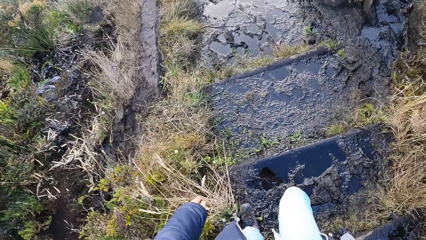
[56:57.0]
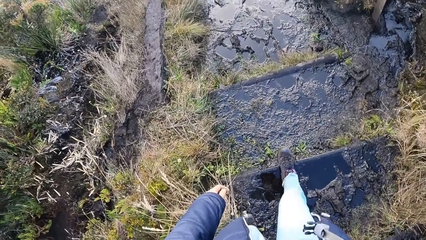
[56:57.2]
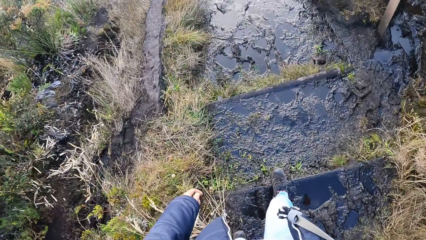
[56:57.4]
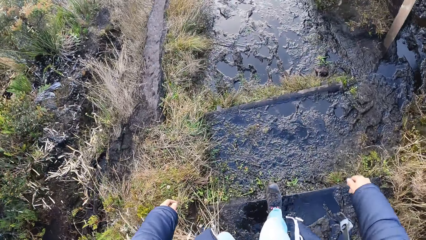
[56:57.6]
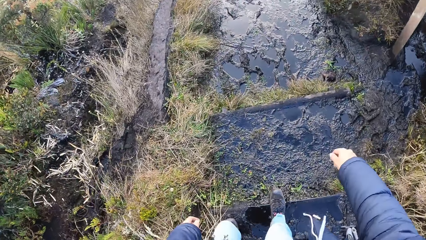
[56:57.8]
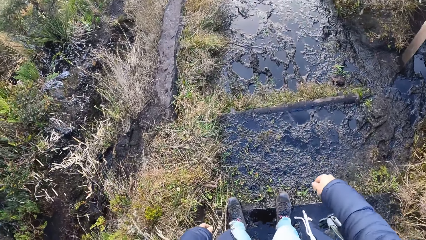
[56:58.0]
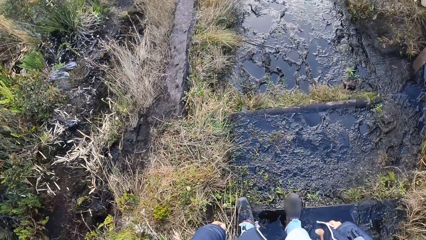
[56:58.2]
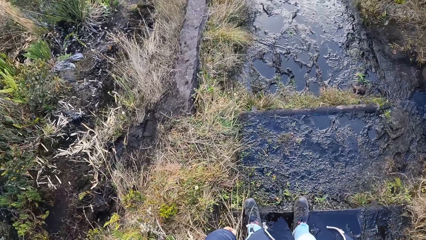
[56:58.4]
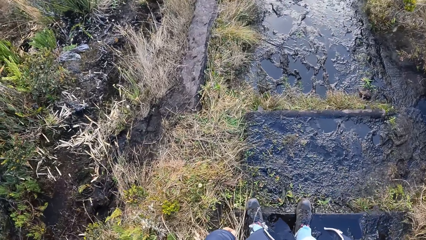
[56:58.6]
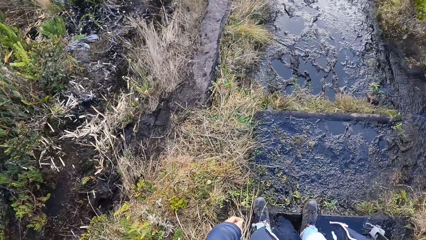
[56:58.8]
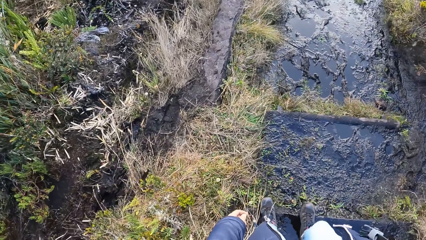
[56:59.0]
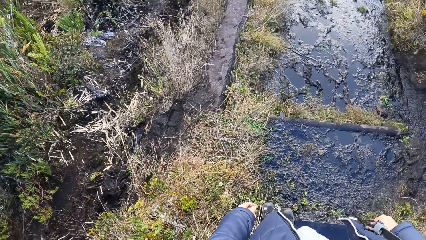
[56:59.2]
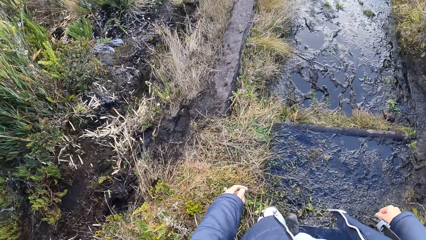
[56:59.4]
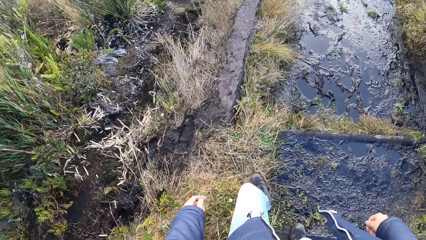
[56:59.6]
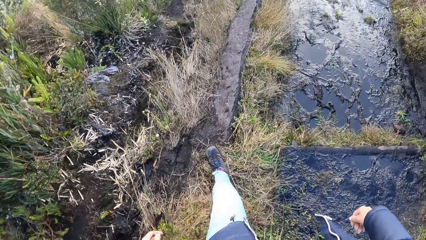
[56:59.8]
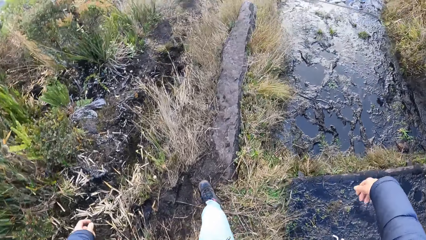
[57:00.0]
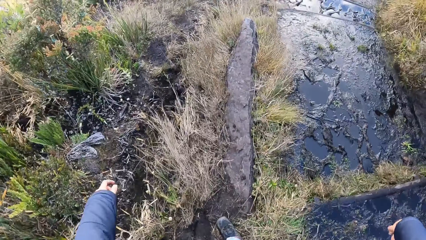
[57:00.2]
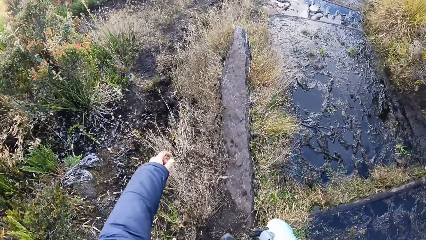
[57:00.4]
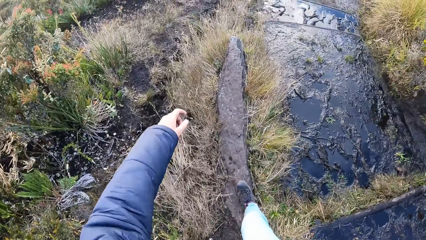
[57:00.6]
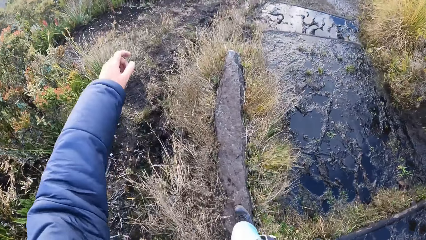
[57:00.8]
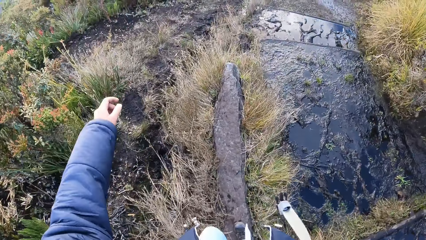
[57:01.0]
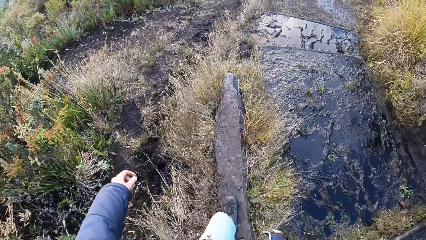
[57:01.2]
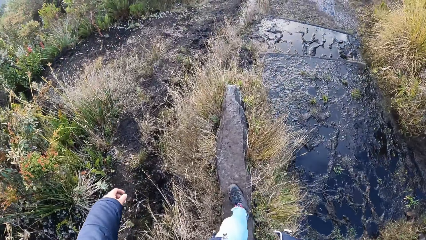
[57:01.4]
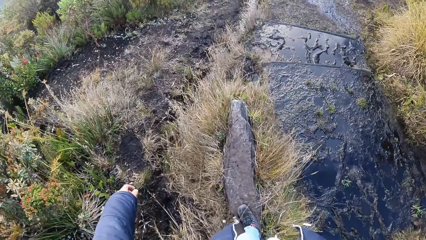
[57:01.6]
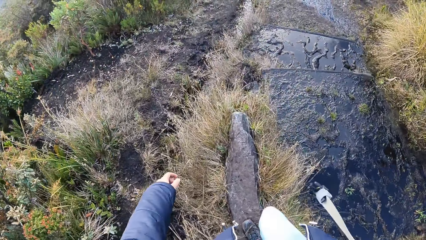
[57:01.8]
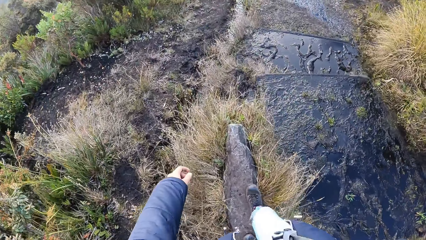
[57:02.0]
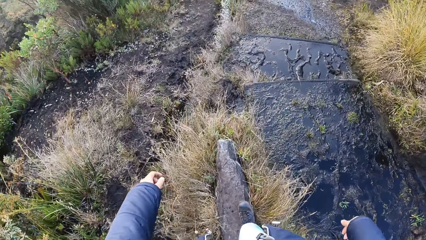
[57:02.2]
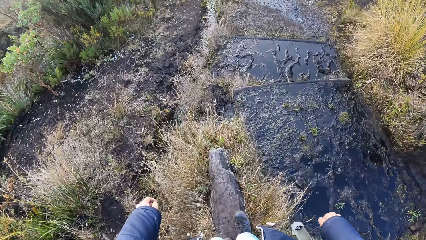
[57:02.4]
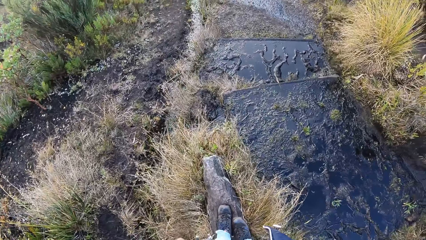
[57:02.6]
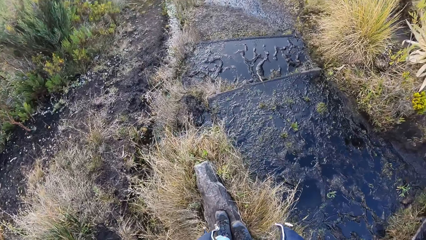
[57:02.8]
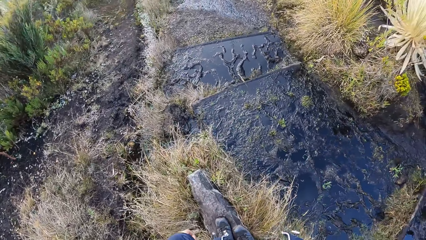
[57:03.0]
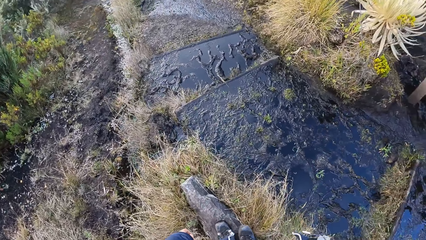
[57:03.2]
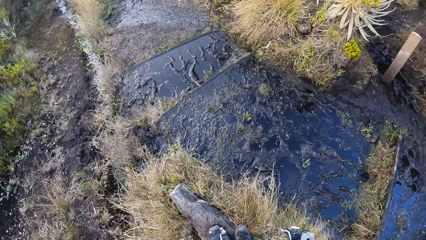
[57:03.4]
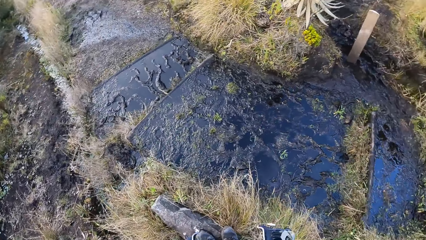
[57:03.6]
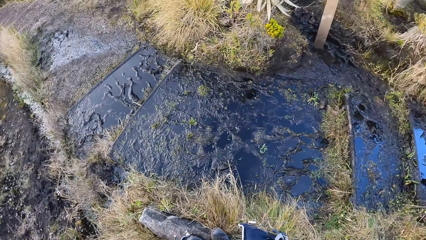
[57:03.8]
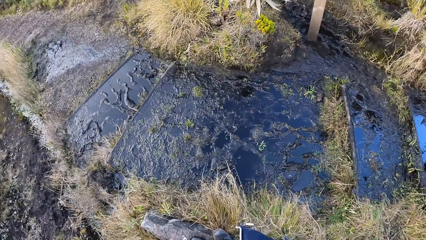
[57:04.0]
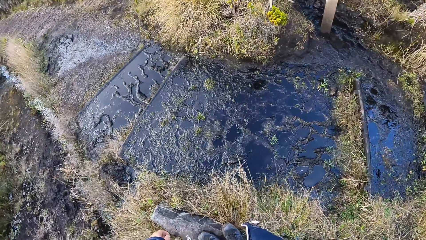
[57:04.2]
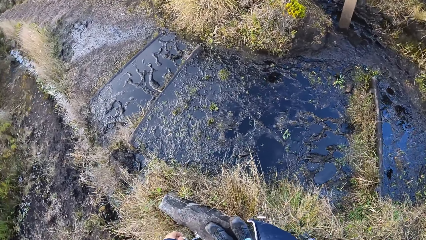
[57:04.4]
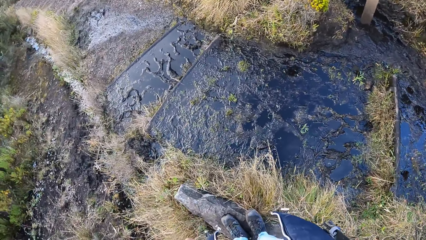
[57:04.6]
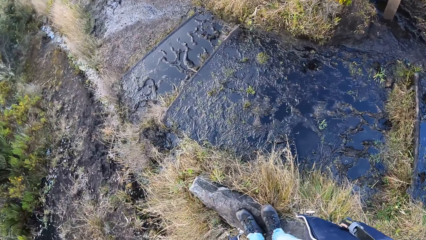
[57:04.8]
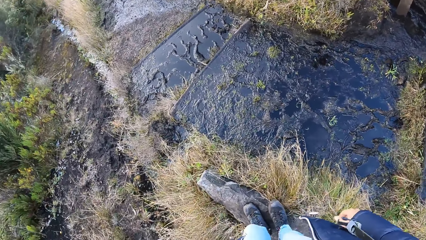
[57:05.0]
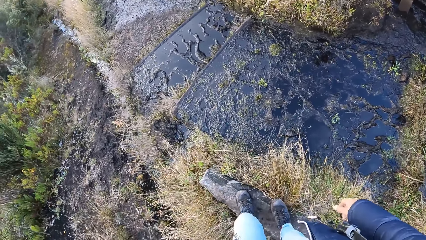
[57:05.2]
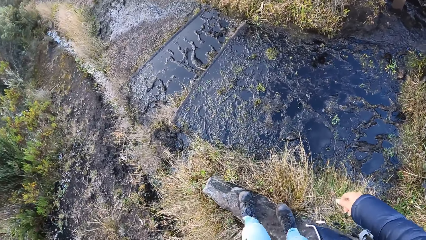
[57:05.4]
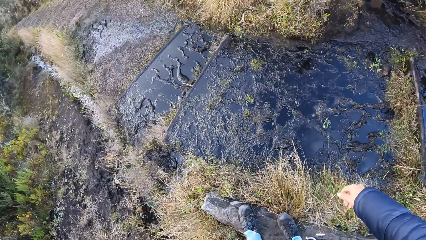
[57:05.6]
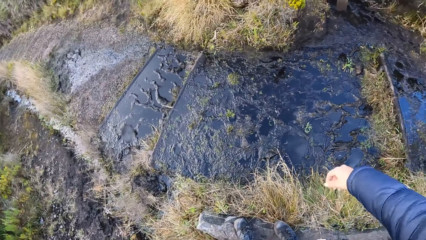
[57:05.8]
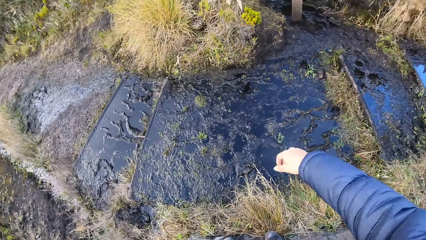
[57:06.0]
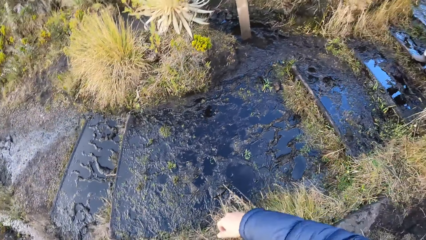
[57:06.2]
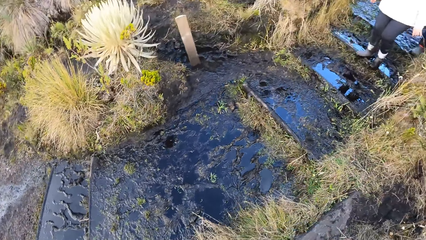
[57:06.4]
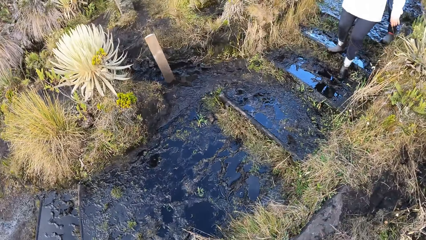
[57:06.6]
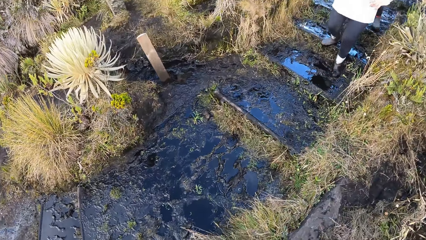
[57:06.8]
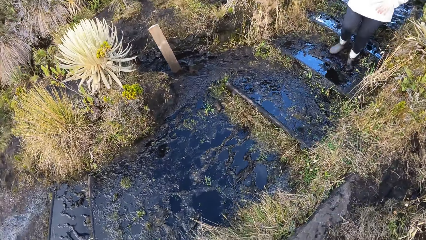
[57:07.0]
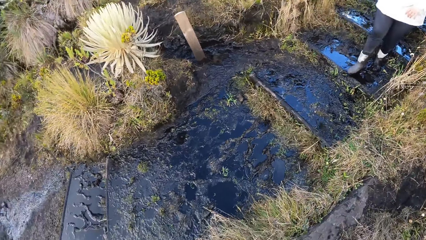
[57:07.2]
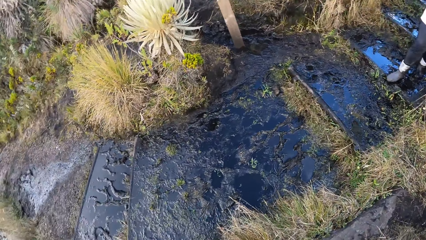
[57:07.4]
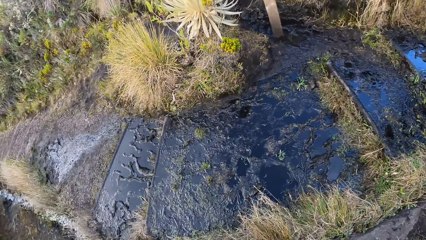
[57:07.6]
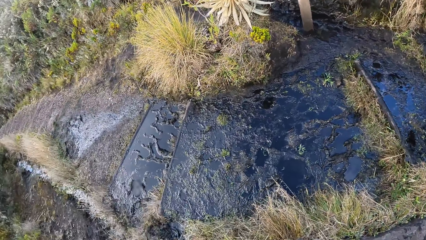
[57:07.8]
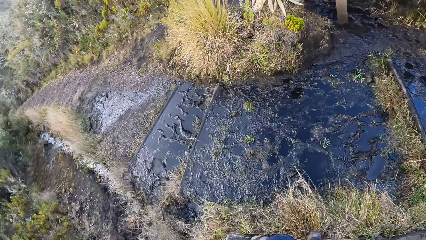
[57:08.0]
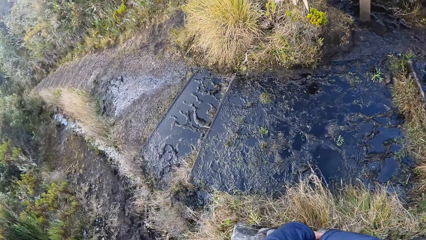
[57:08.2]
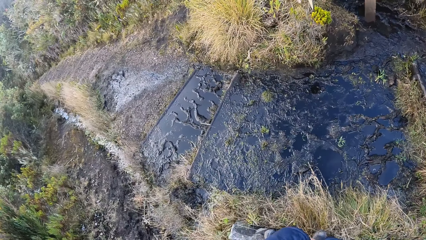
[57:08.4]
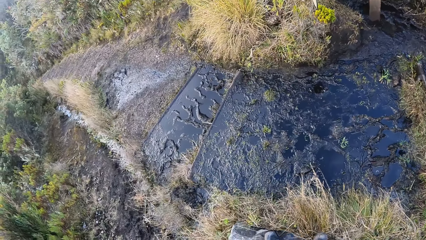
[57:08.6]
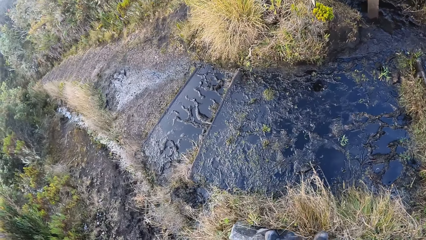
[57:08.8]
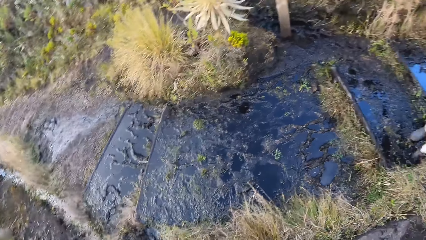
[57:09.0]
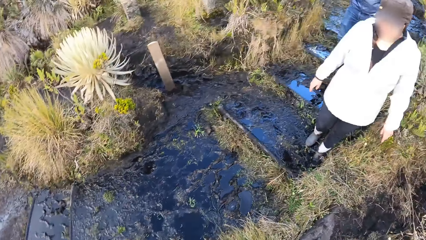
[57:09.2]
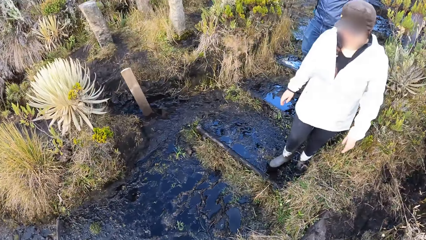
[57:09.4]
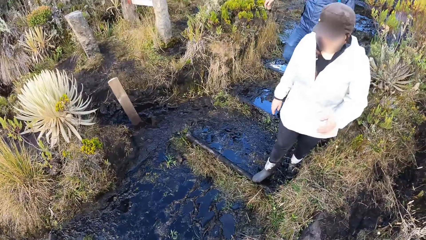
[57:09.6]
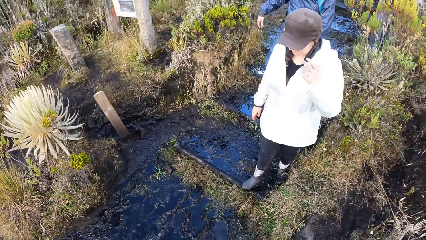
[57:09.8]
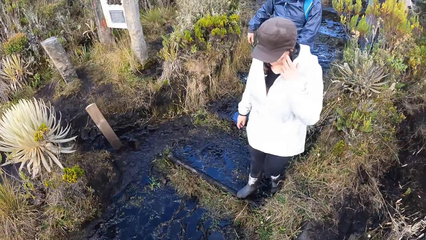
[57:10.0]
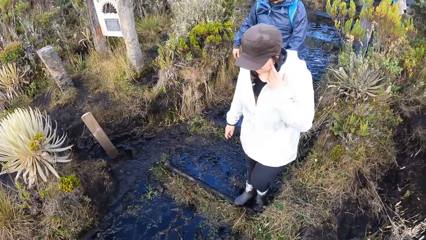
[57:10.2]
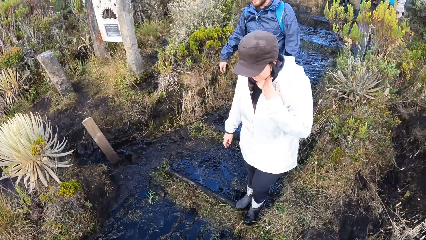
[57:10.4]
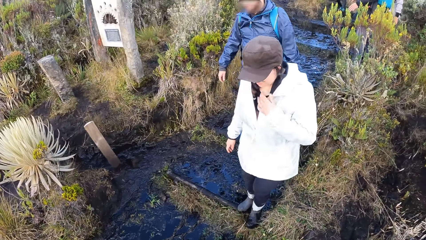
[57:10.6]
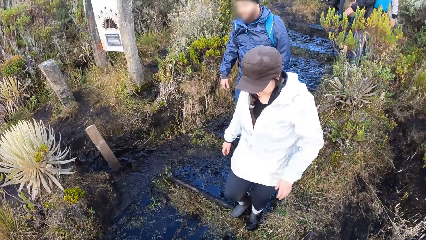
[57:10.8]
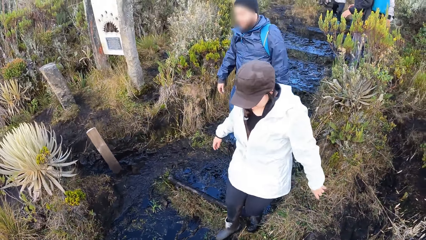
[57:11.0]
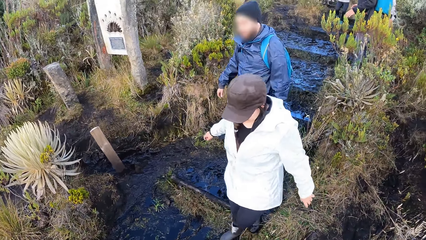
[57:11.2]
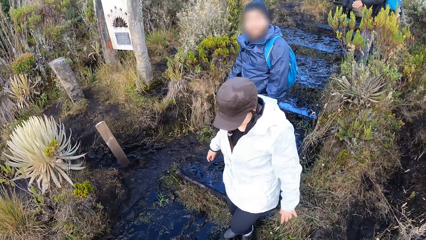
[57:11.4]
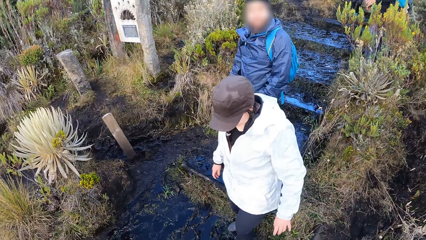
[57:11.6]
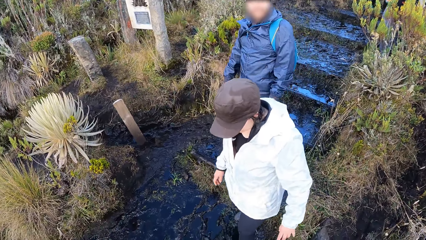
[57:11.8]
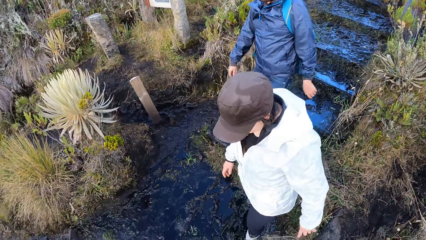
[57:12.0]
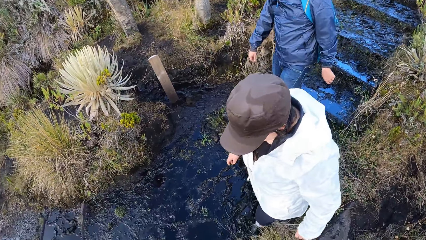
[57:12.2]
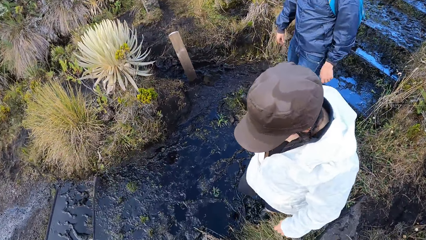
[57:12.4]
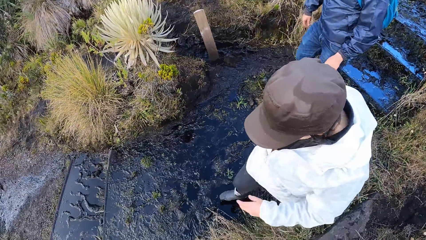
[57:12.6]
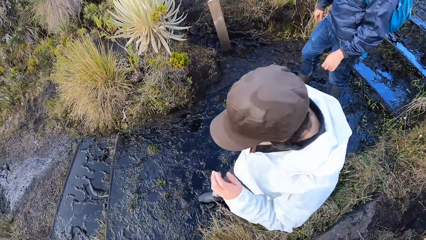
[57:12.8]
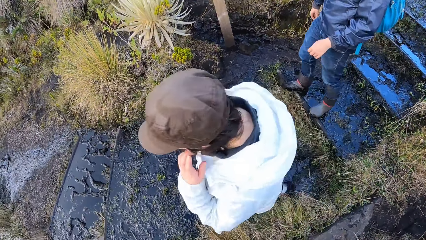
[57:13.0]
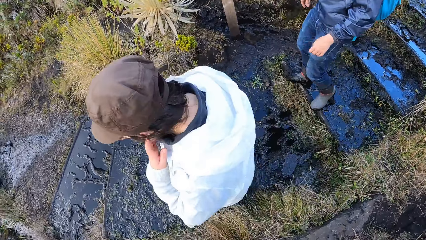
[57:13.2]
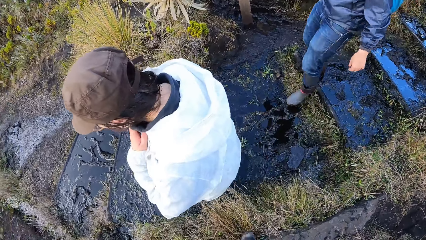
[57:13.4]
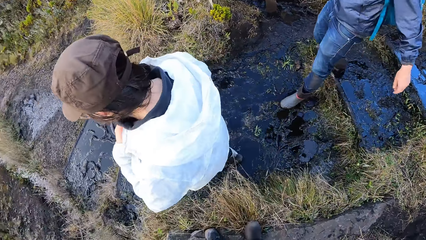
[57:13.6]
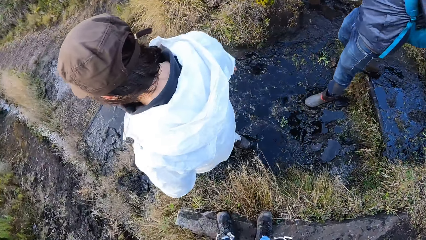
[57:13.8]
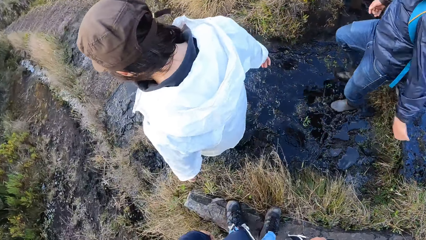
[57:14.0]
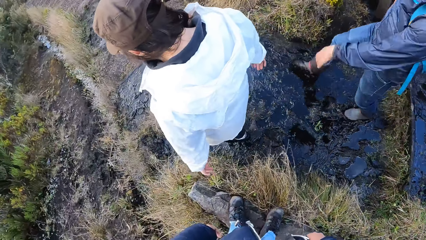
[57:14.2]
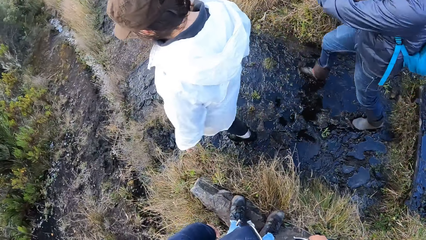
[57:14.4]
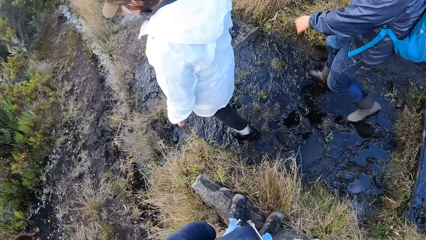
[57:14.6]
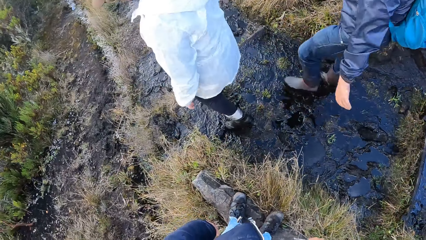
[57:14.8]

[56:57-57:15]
The camera wearer looks around. A woman walks on the muddy pathway. A person straightens hair. A man walks on the muddy pathway. The person jumps over water and walks on the mountain.
